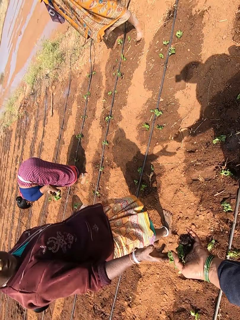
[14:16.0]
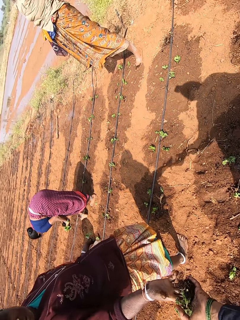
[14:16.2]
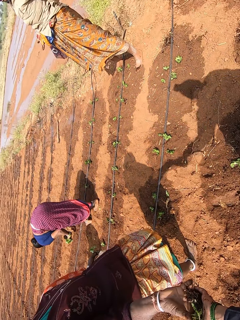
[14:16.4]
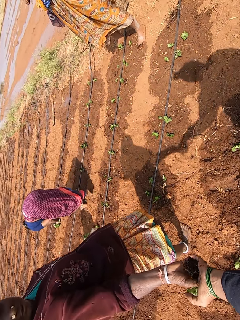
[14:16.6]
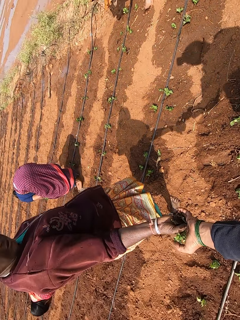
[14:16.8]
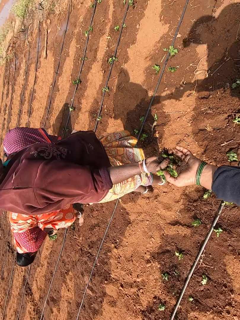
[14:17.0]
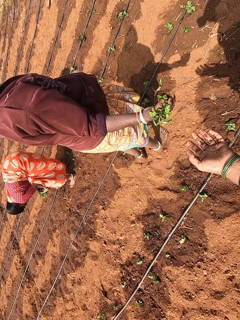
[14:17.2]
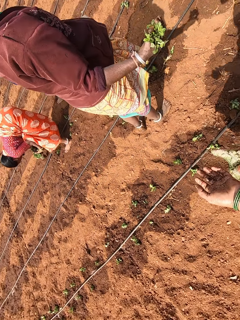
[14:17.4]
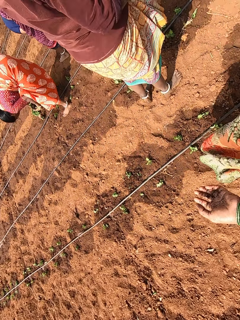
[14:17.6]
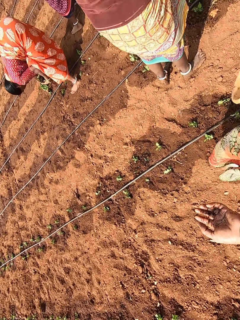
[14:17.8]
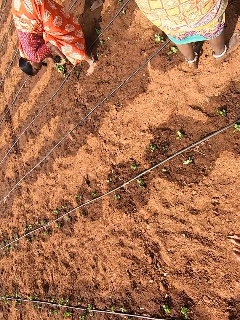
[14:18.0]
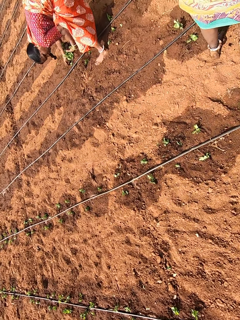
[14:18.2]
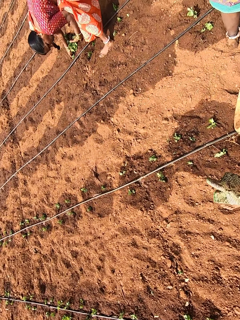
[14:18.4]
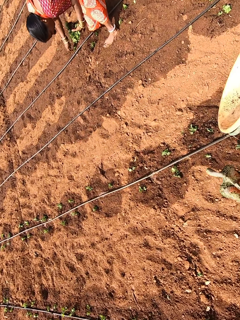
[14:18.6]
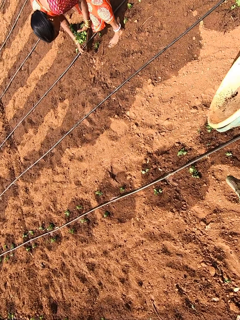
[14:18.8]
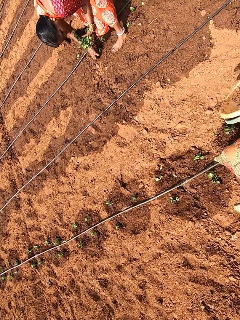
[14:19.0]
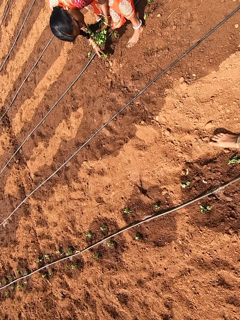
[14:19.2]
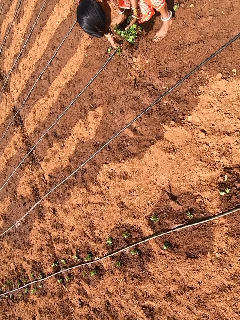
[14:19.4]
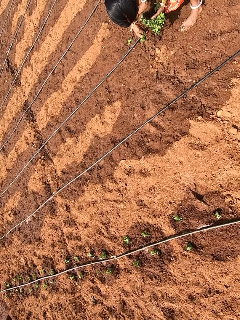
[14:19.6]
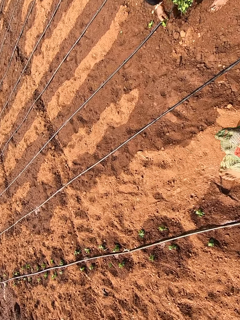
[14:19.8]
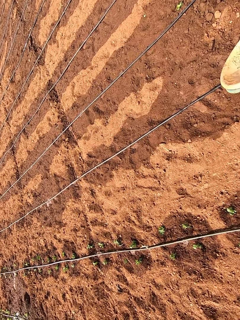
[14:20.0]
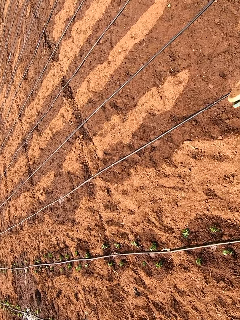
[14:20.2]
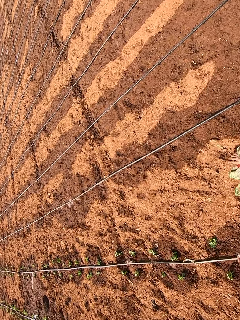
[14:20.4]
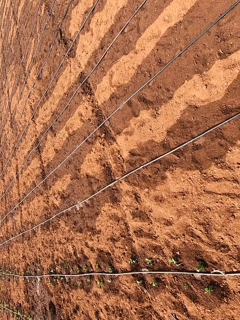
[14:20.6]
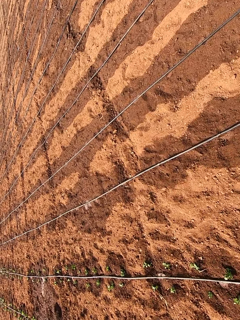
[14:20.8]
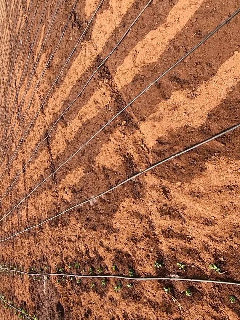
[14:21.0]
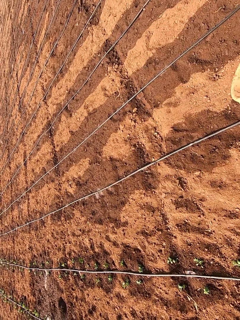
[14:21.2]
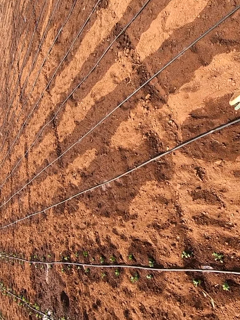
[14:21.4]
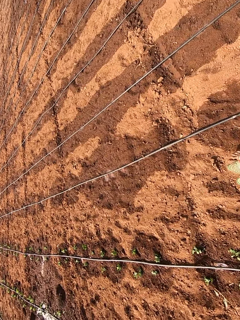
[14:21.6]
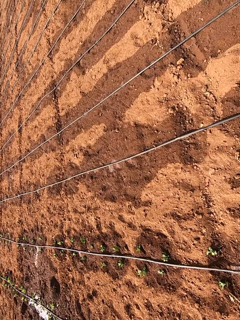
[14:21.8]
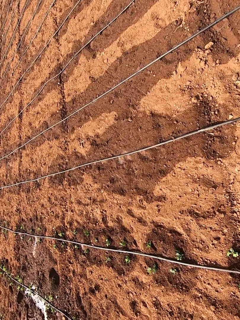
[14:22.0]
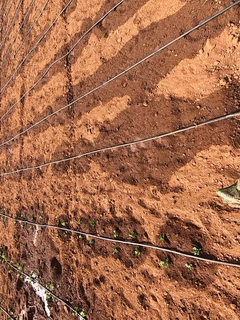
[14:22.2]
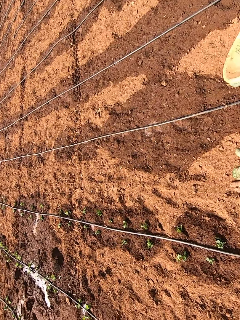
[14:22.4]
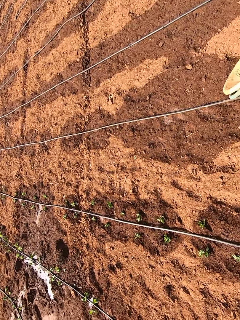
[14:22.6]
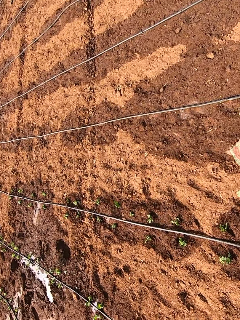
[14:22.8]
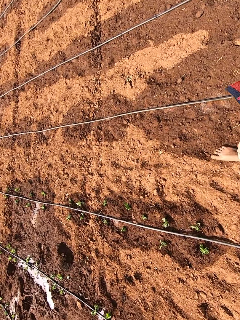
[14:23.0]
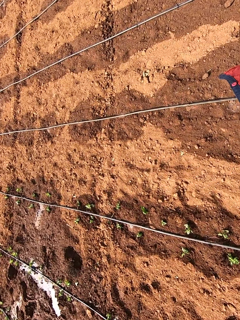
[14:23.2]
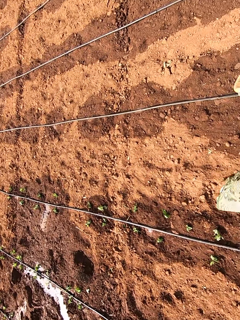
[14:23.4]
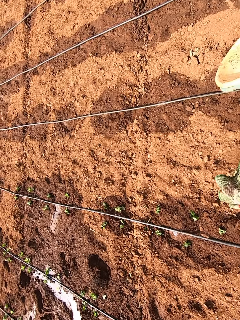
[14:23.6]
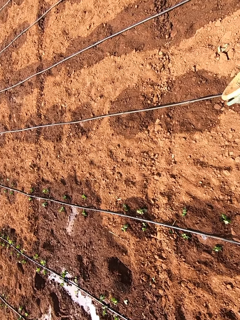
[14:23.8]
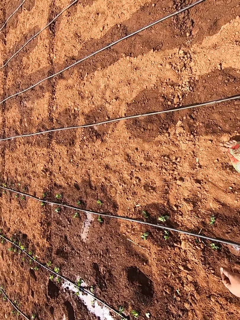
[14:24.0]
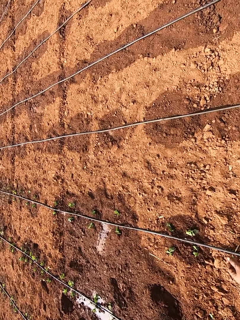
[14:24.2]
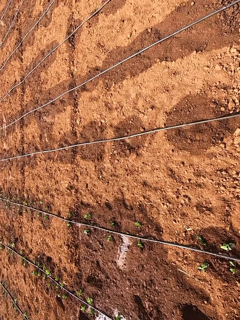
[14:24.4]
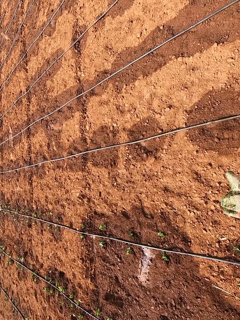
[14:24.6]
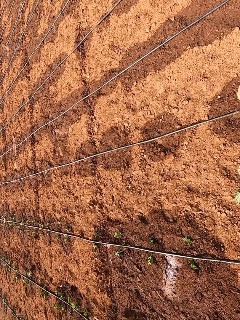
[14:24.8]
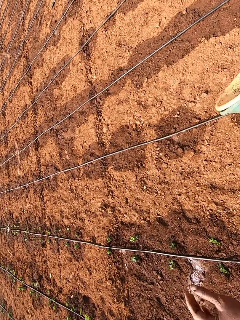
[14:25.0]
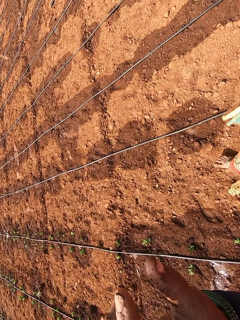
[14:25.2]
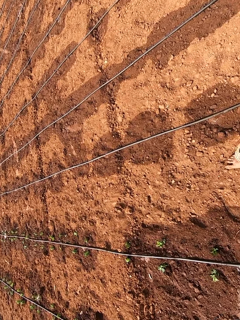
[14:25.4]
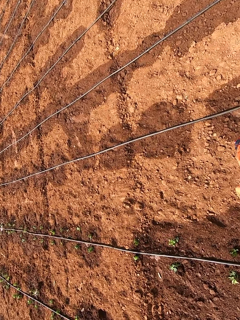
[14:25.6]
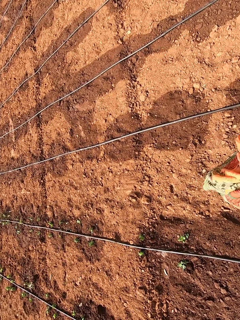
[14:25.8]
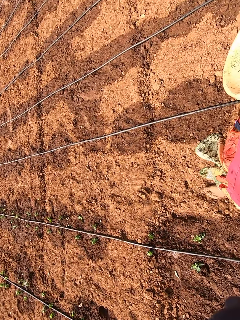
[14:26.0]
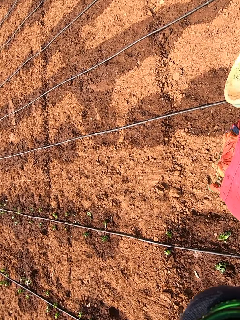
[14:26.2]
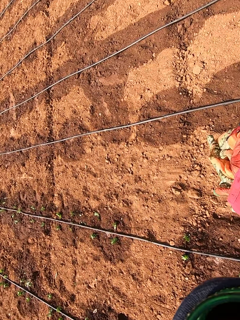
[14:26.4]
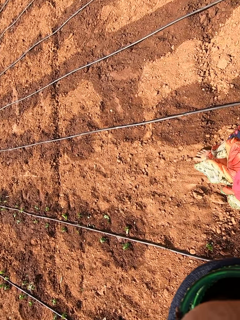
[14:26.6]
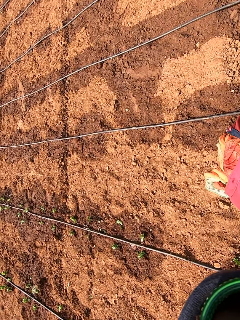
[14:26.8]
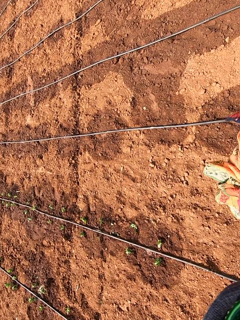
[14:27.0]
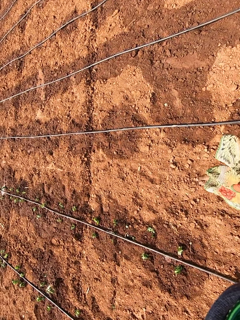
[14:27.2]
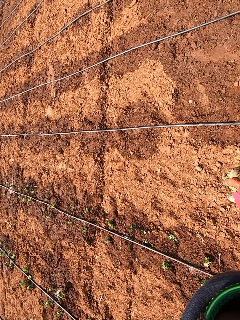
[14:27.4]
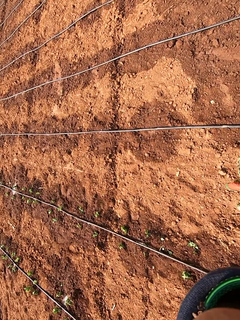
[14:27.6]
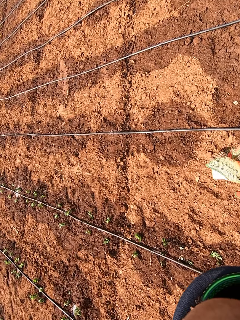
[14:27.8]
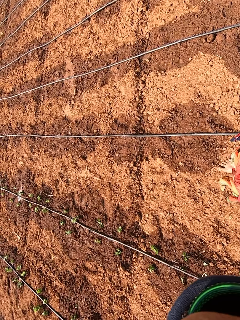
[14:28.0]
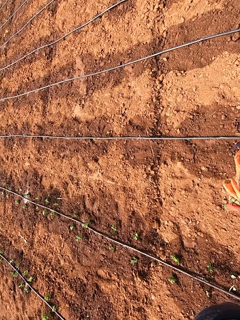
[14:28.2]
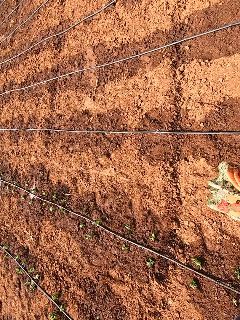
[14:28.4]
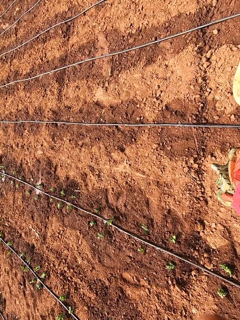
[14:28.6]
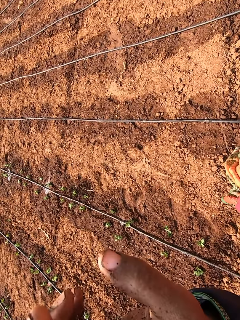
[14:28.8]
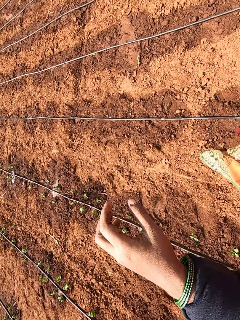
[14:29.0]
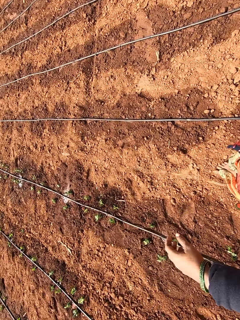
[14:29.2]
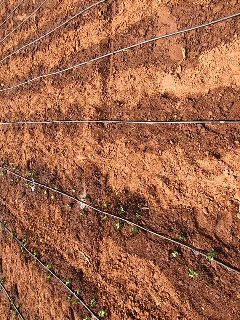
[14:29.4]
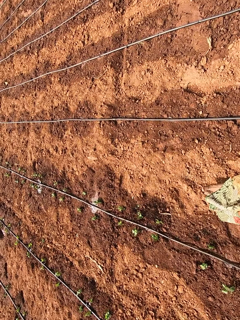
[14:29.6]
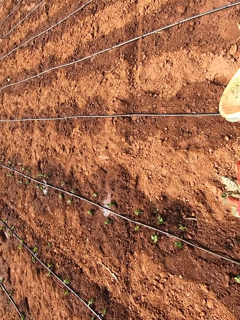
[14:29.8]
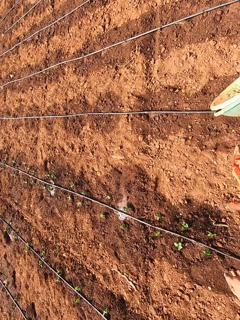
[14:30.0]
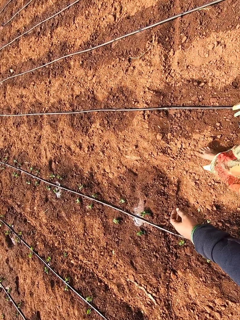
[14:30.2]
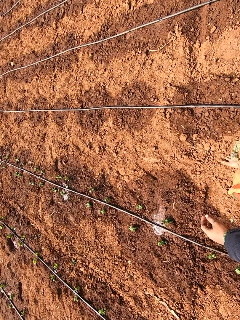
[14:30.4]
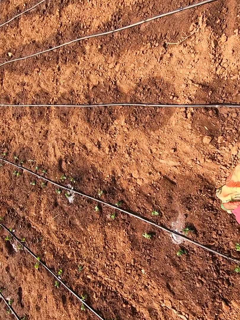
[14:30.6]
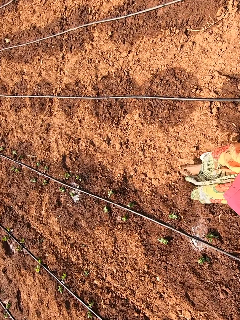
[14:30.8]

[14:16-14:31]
The camera wearer passes the vegetables in her left hand to a woman. The woman collects the vegetables from the camera wearer with her right hand. The camera wearer walks on the farm. She walks past the woman. Another woman picks the vegetable from the ground with her right hand. The camera wearer walks past the other woman. She adjusts a camera on her head with her left hand.

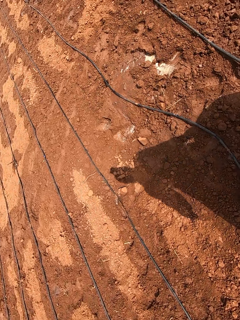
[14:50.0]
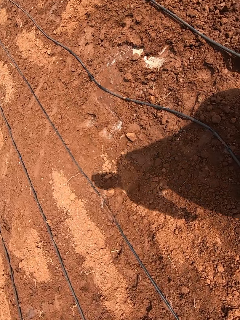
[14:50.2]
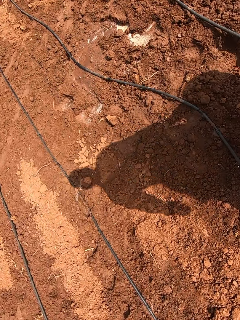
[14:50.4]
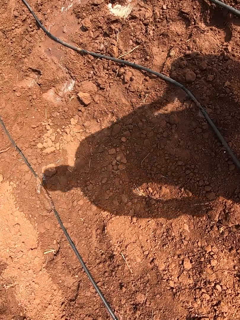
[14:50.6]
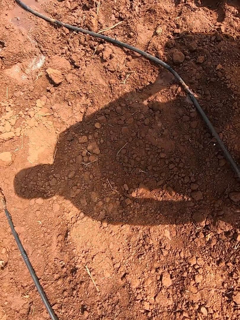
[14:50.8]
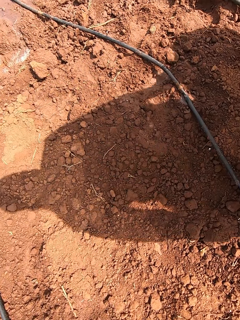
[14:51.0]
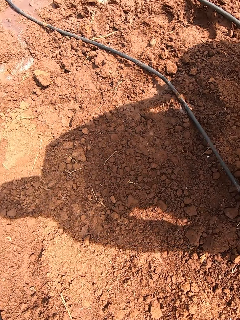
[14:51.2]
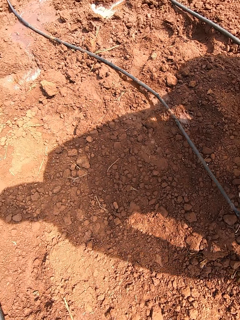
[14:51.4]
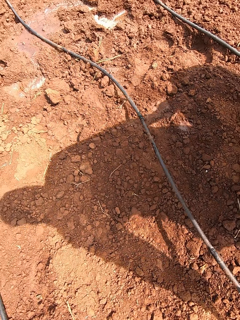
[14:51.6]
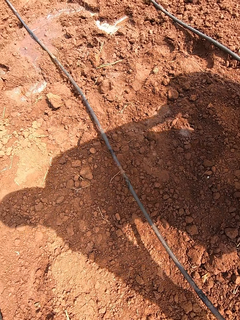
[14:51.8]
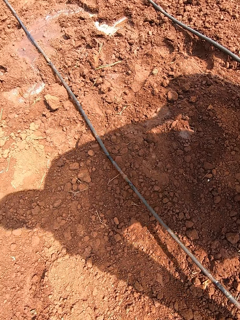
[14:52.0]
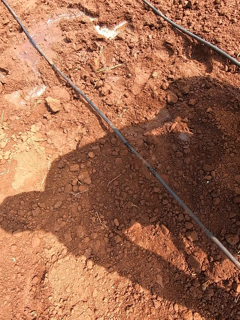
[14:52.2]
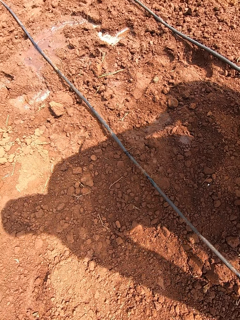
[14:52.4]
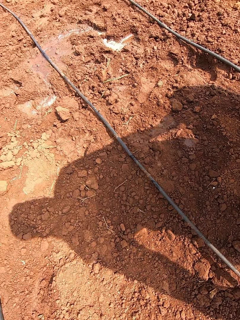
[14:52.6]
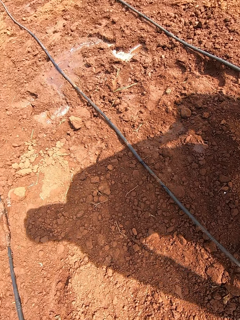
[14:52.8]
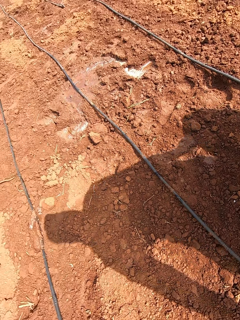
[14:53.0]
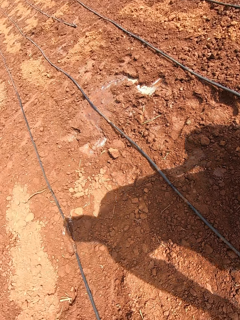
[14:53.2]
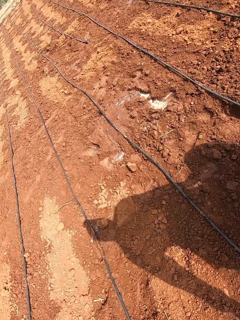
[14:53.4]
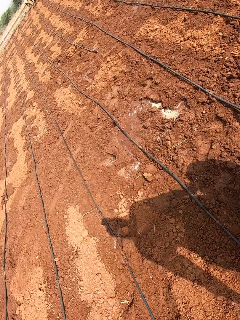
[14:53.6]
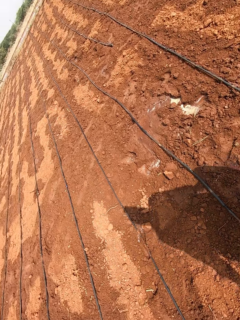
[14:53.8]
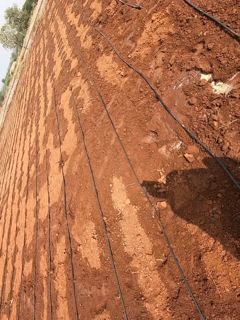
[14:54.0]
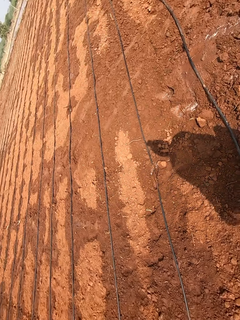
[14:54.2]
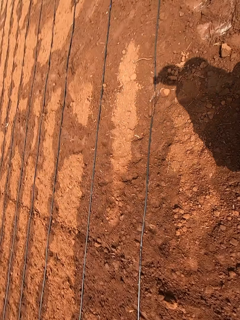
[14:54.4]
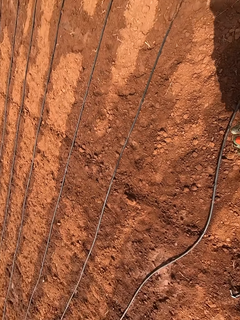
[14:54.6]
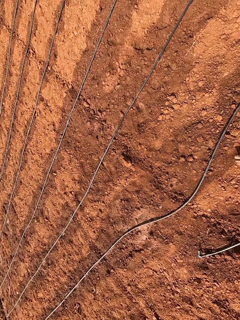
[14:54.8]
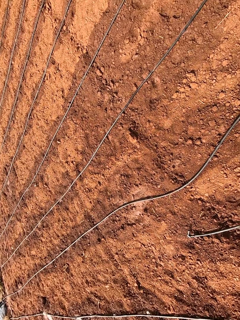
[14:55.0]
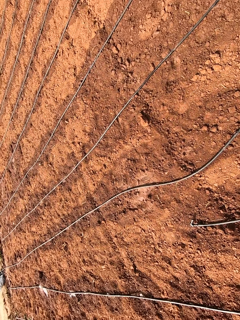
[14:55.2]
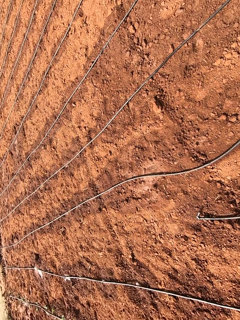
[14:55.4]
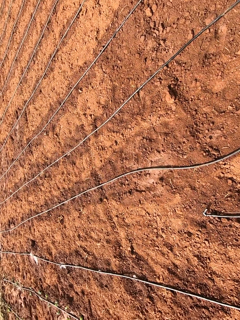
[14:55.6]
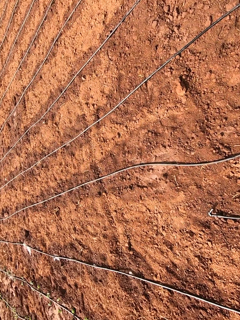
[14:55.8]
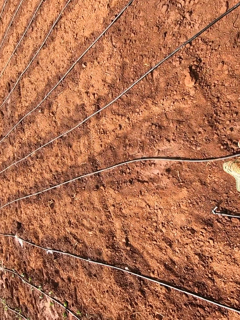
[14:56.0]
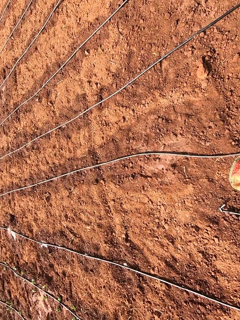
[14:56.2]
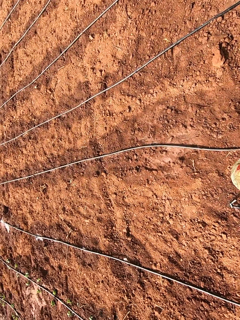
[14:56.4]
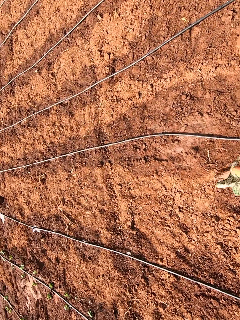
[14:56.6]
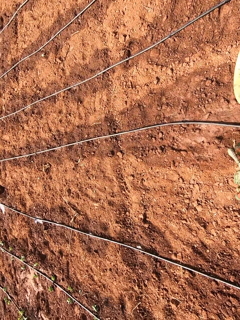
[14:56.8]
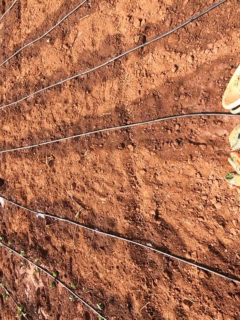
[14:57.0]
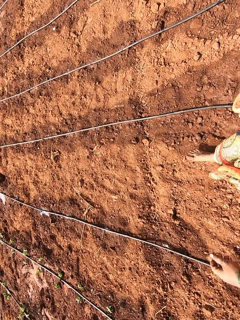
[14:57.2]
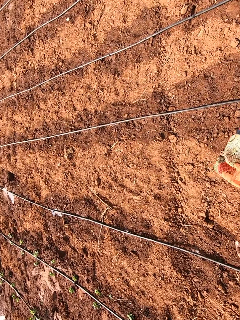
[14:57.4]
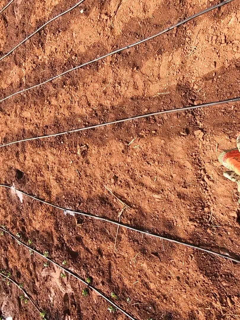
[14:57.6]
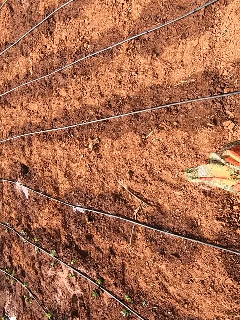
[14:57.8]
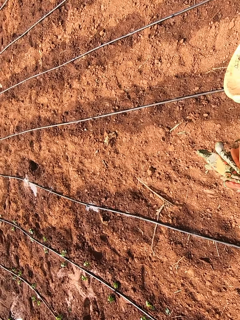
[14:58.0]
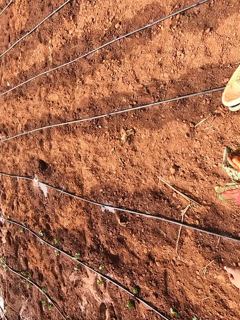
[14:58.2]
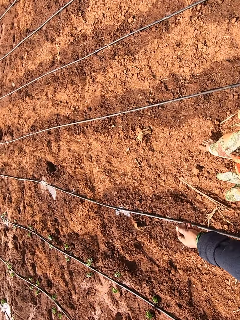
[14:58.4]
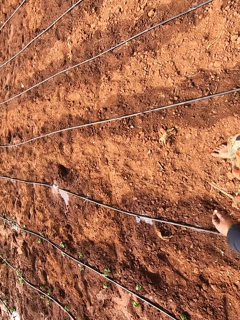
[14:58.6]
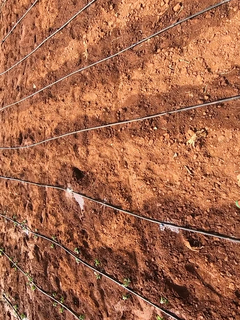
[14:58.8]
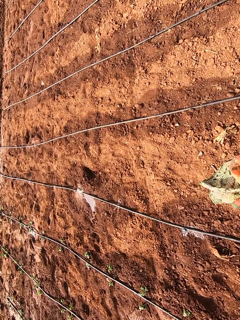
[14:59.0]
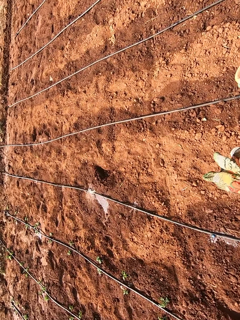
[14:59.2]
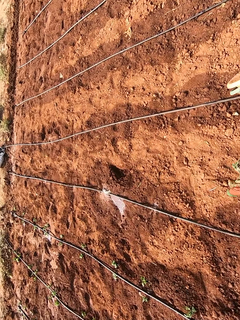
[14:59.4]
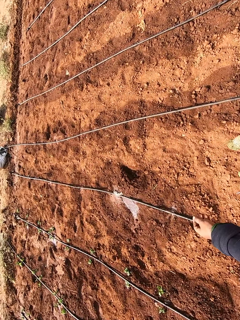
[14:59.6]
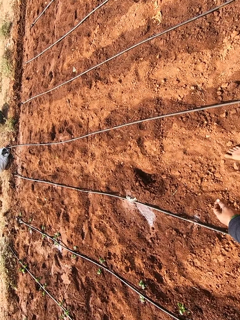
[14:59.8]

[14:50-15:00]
The camera wearer adjusts an irrigation hose on the ground with her left hand. She moves the irrigation pipe. She walks on the farm.
